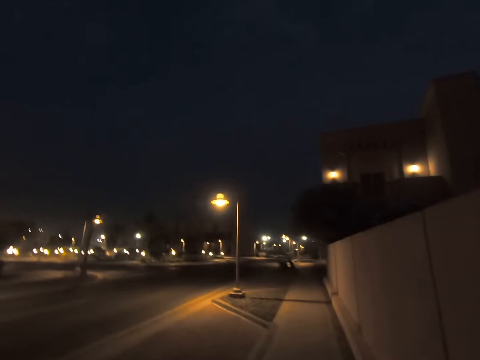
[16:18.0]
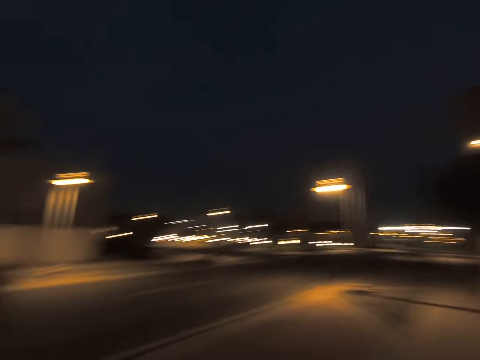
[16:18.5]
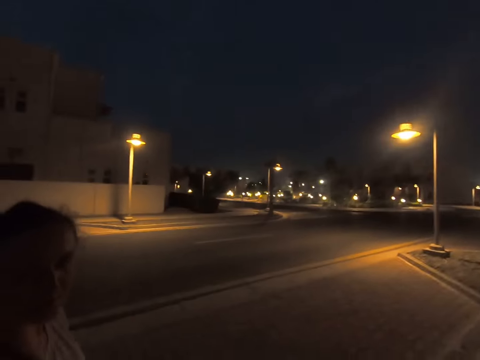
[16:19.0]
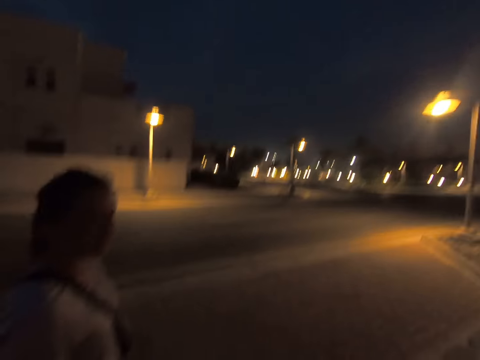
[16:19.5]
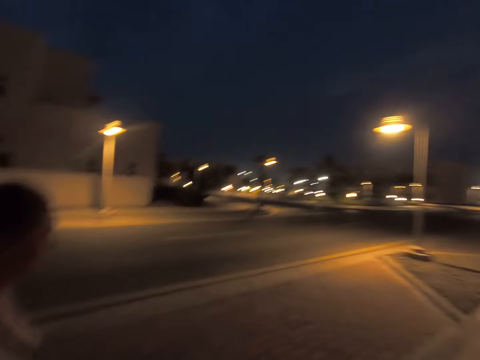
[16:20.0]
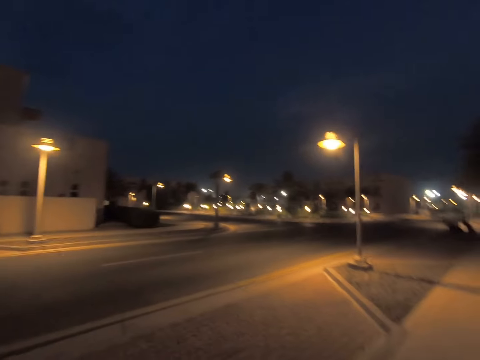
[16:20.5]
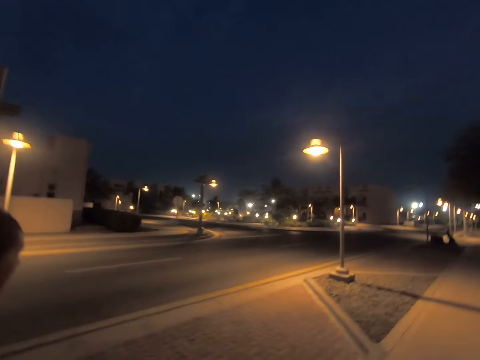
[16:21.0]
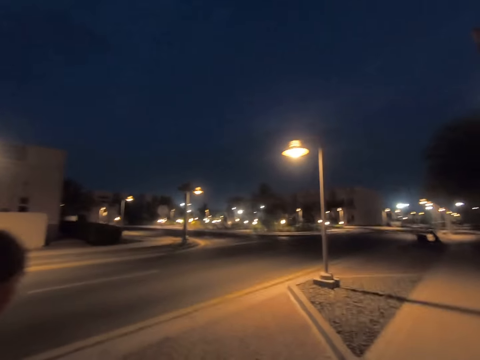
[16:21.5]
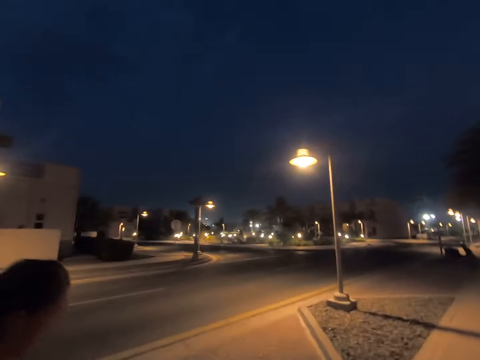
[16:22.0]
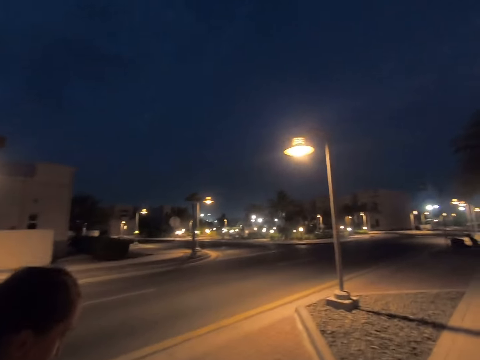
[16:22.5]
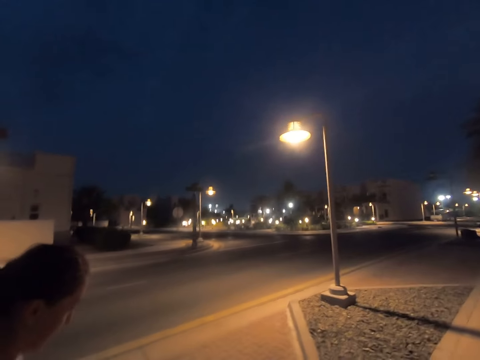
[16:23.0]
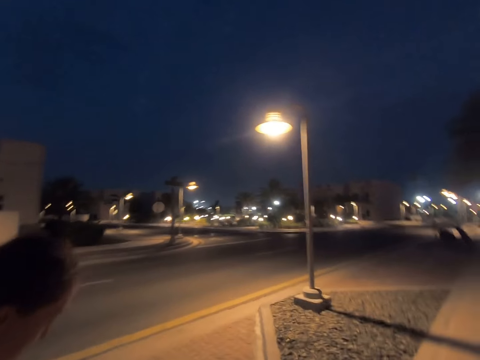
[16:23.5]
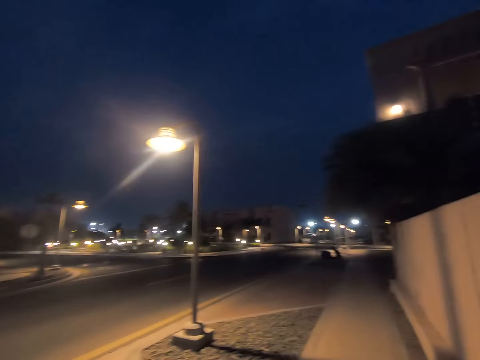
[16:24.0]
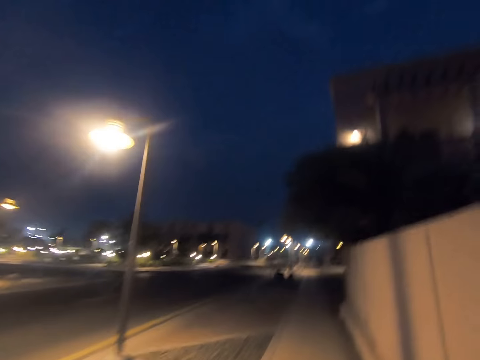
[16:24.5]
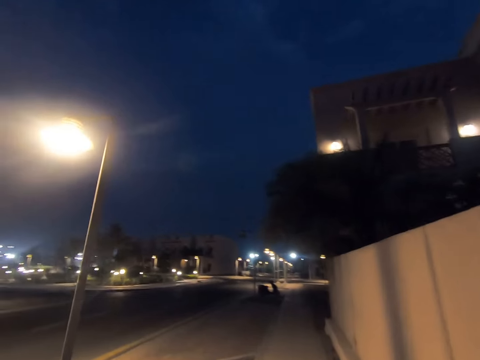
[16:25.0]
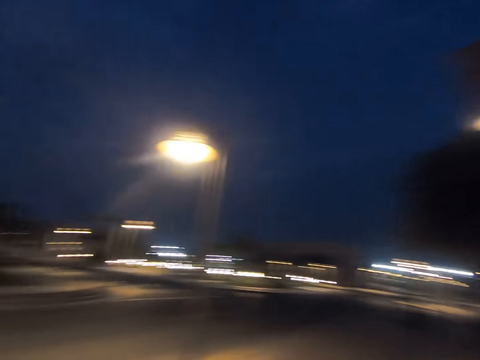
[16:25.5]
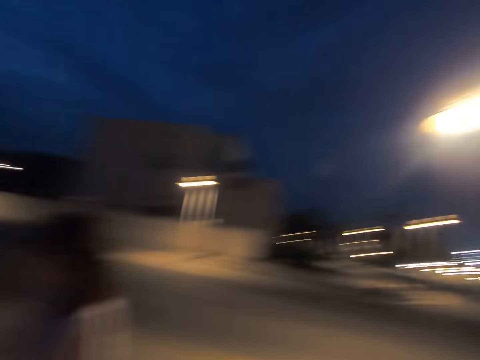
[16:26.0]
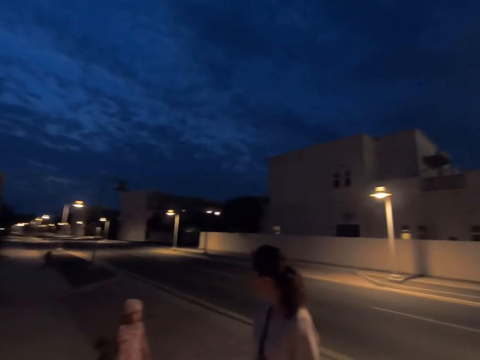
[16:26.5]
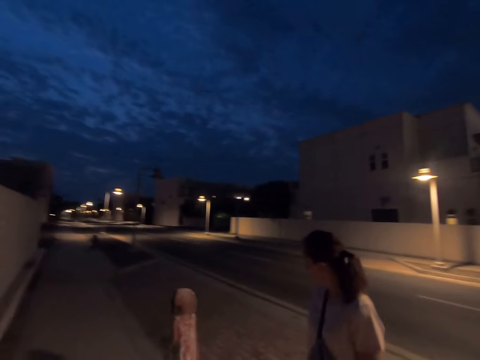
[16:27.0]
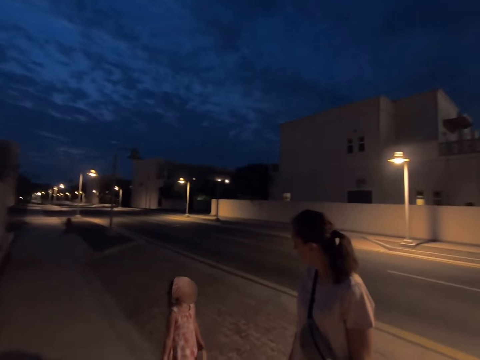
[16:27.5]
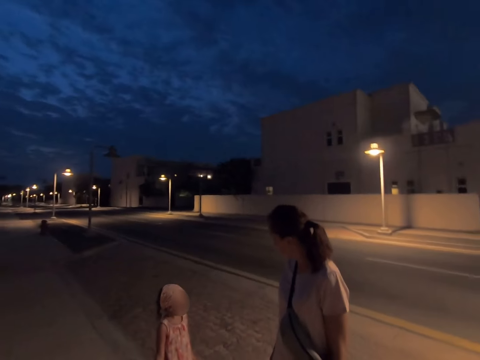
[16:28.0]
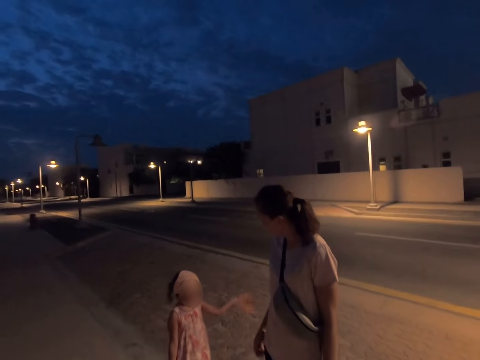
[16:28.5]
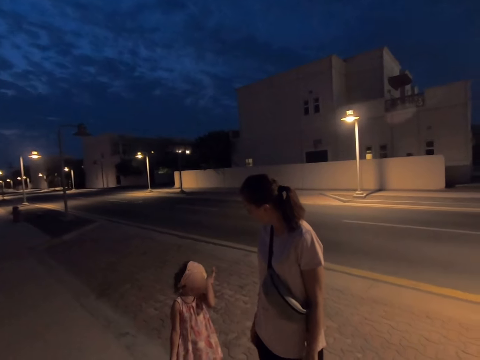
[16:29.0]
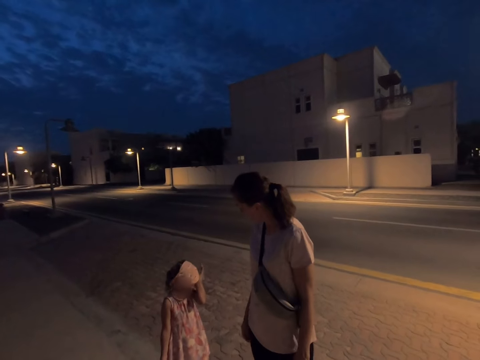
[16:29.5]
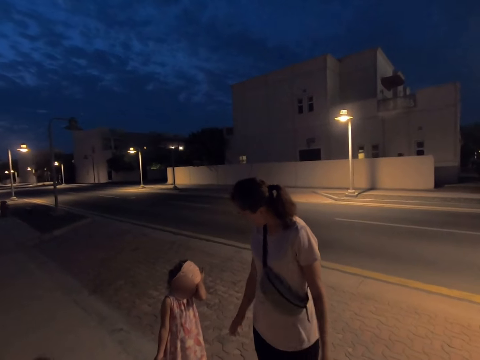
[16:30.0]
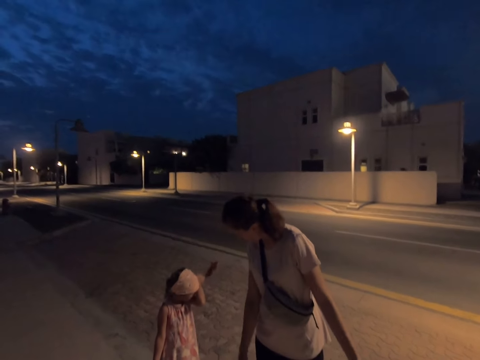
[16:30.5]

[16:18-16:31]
The camera wearer stares at a woman. They walk with the woman on the sidewalk. The woman walks around. The camera wearer turns around. The woman talks to a child. The camera wearer gazes at the woman and the child.

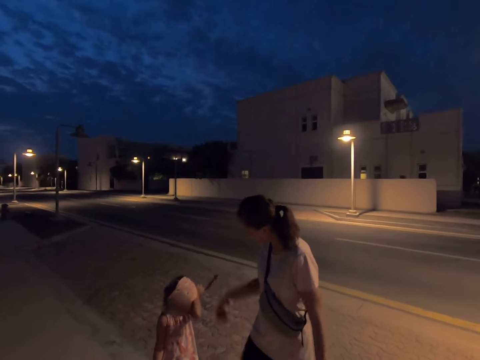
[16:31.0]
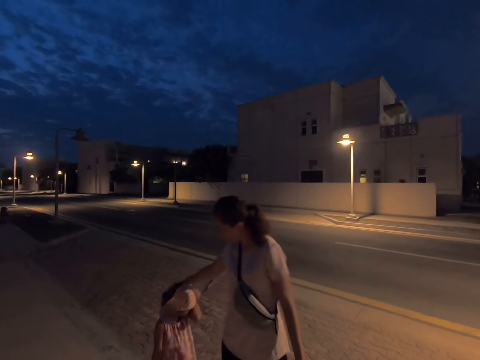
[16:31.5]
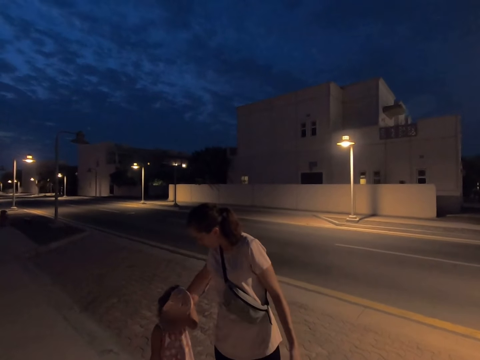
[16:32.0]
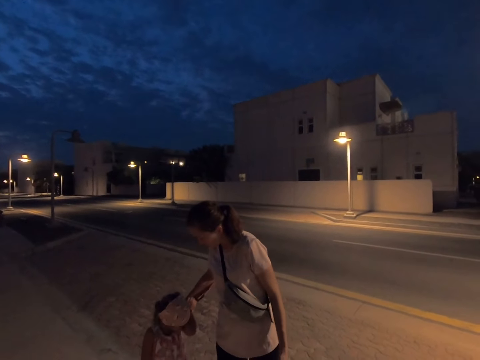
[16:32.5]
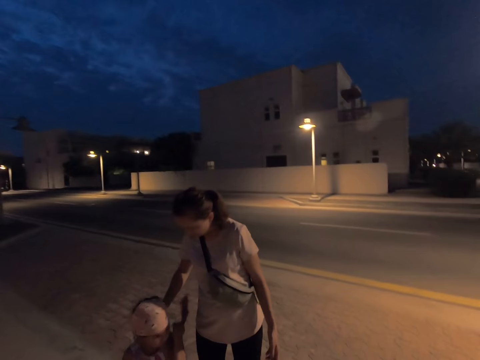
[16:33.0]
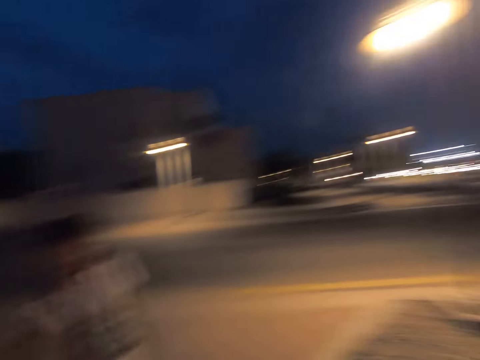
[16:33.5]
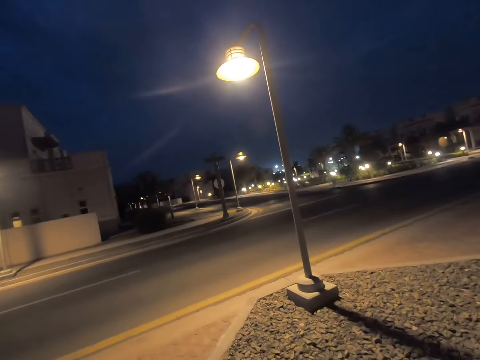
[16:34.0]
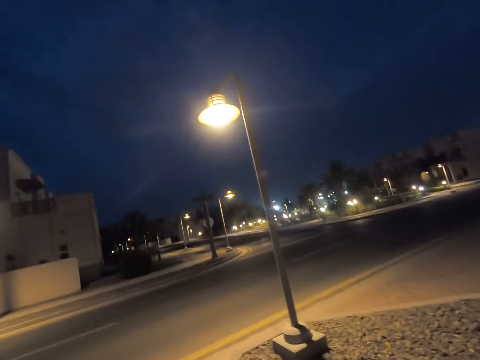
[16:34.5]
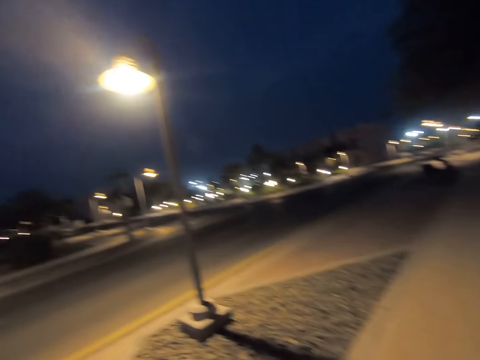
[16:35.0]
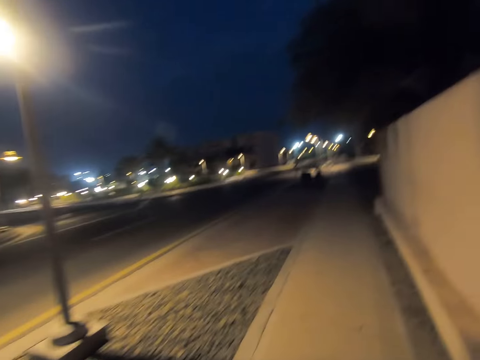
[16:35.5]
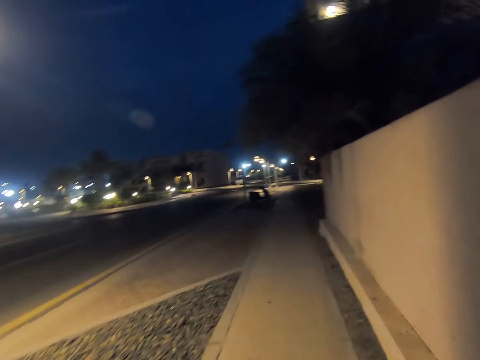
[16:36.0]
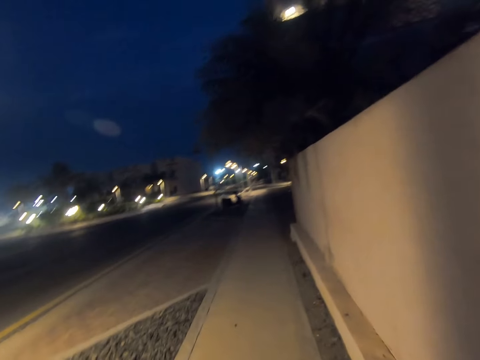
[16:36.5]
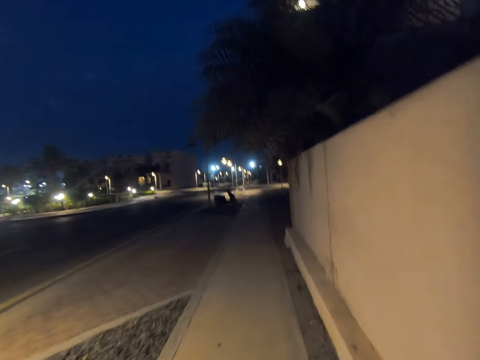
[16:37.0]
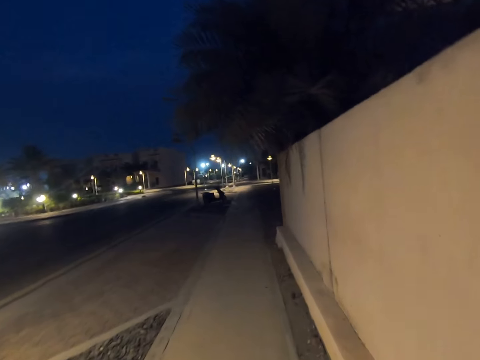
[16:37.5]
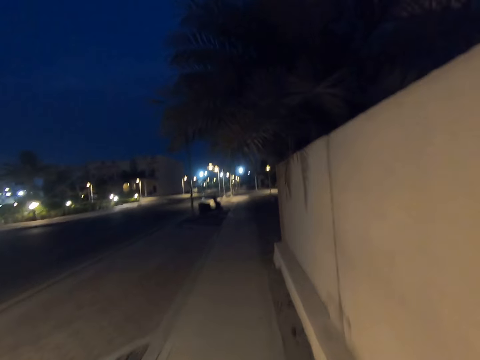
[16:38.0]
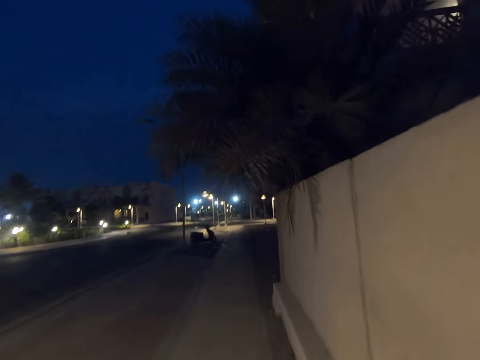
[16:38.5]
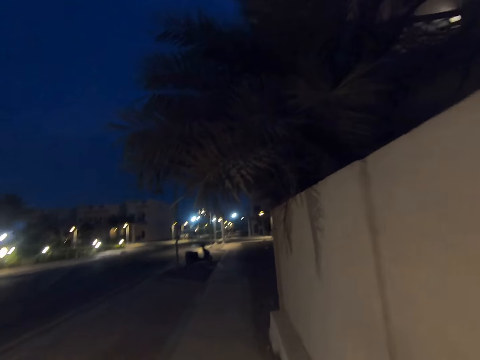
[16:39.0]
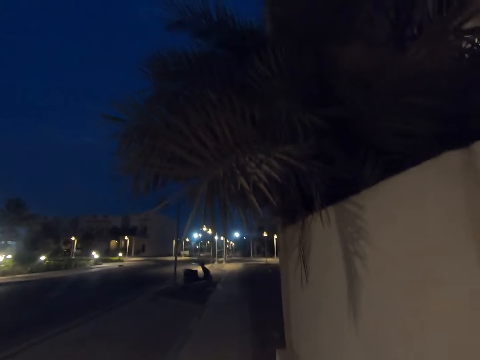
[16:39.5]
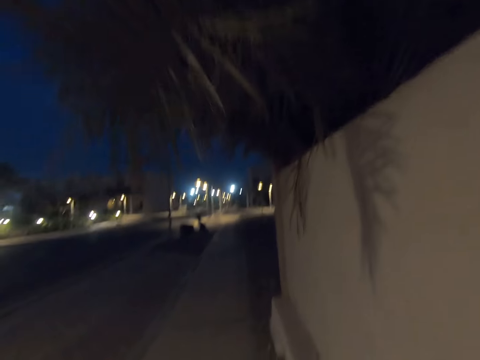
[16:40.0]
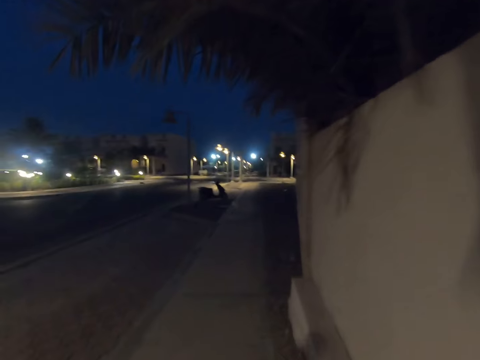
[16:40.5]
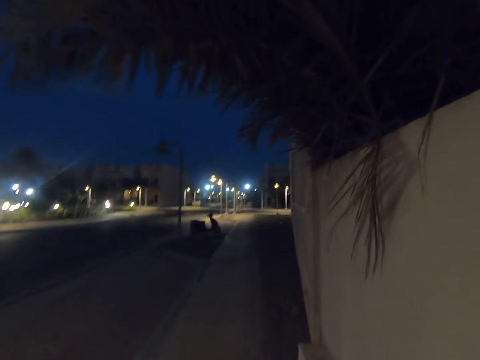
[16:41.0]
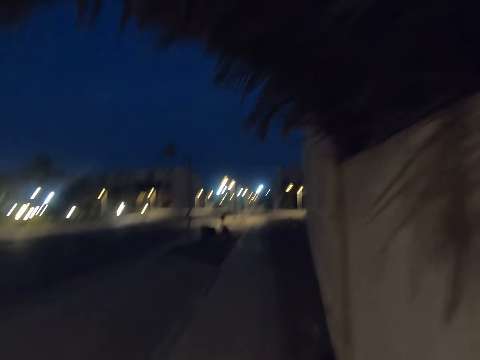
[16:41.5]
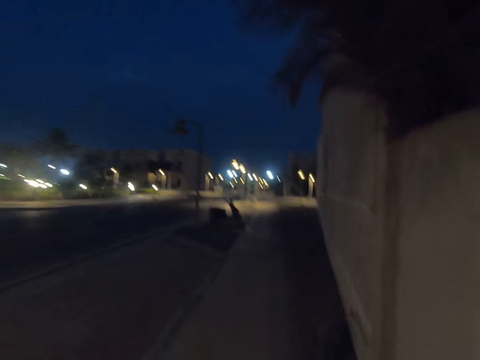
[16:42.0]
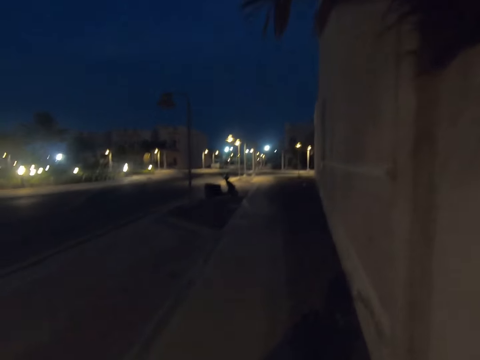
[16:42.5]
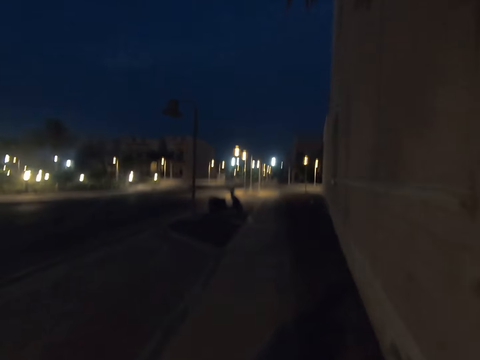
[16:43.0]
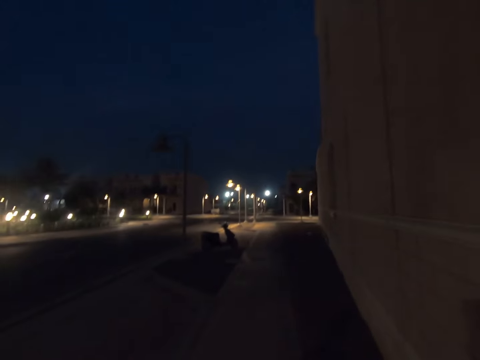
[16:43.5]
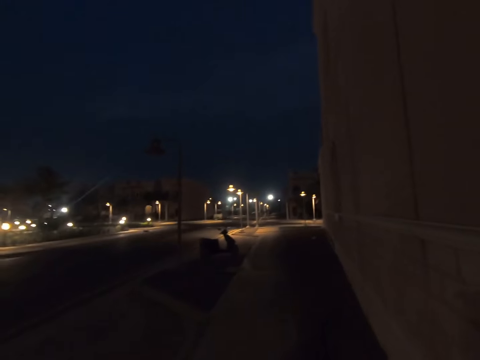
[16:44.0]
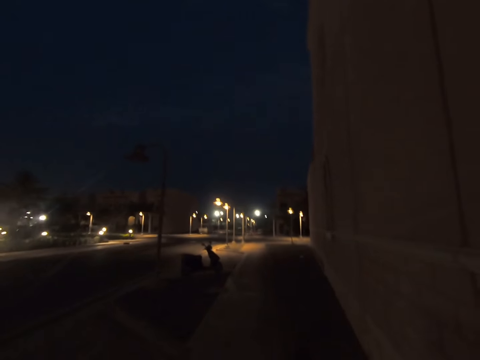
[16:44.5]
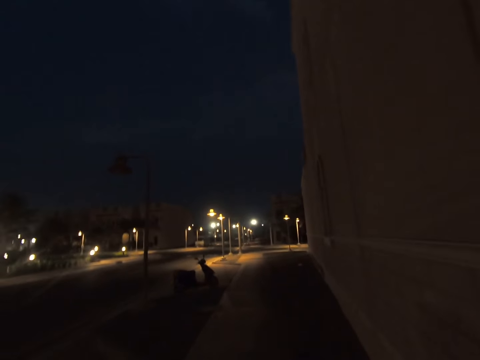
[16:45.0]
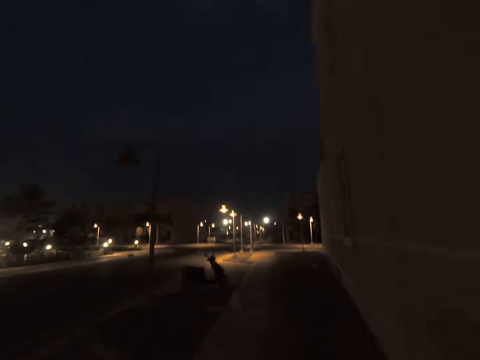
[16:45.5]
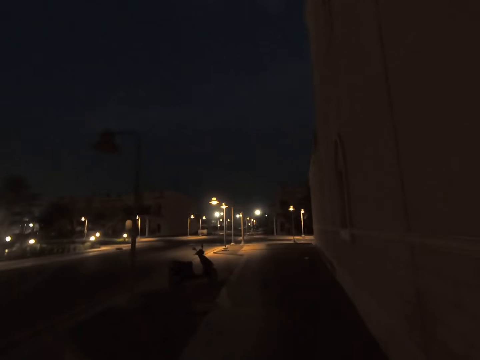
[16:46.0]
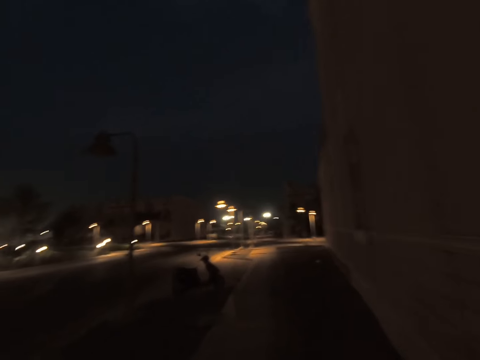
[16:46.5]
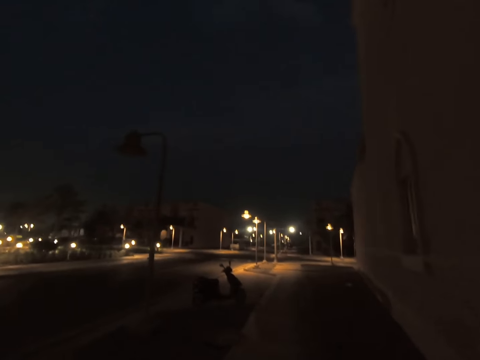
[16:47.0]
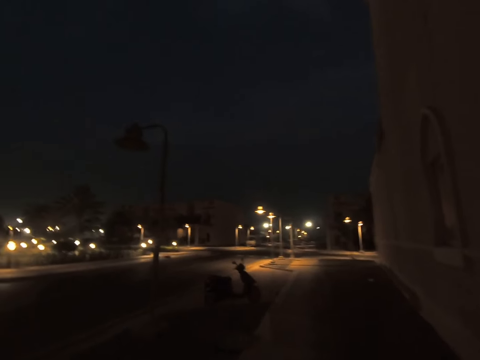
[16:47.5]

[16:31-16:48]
The camera wearer walks on the sidewalk. They look around and walk around.
